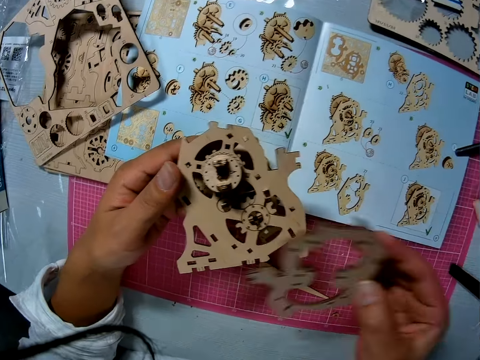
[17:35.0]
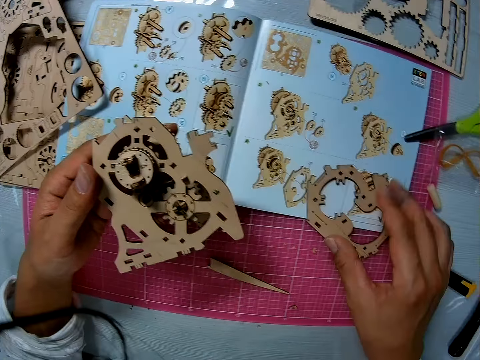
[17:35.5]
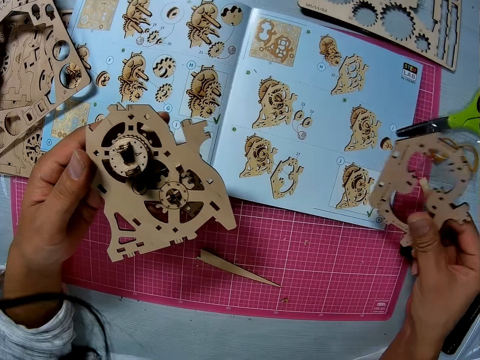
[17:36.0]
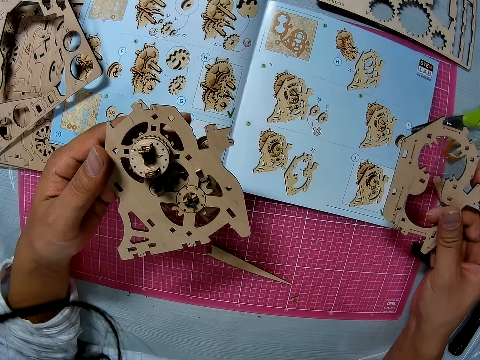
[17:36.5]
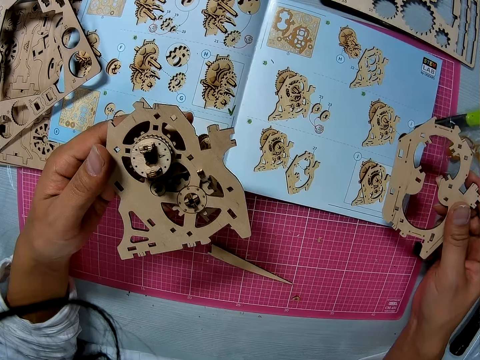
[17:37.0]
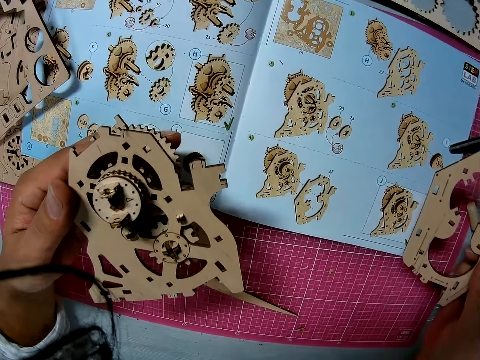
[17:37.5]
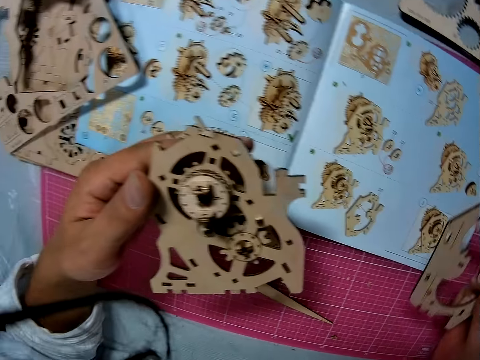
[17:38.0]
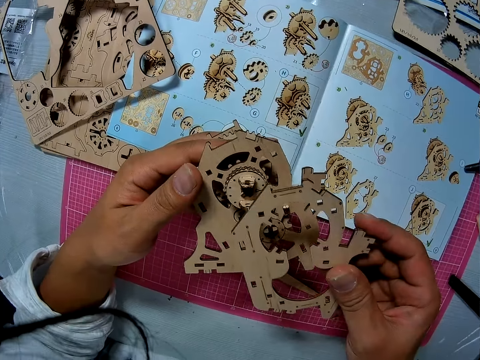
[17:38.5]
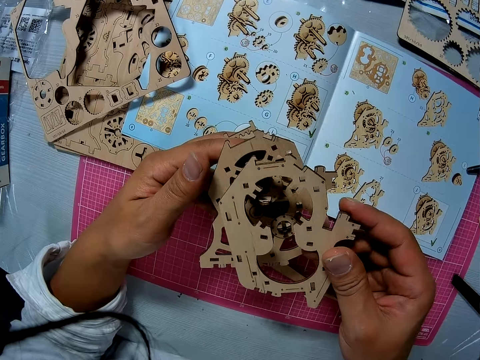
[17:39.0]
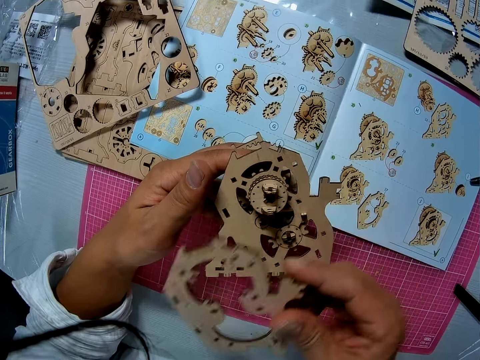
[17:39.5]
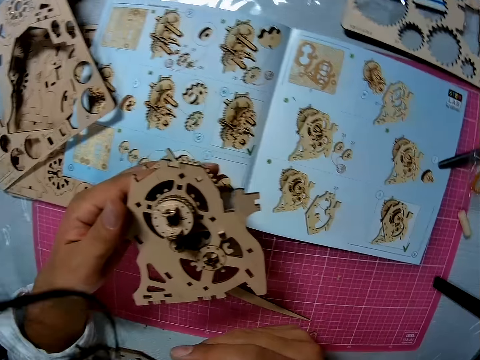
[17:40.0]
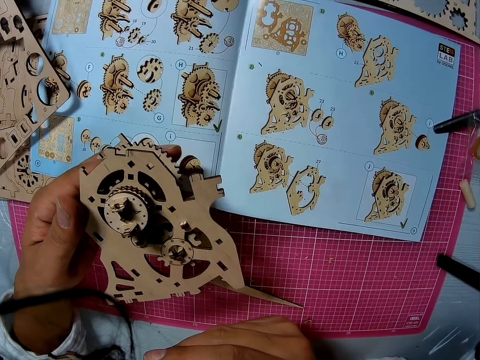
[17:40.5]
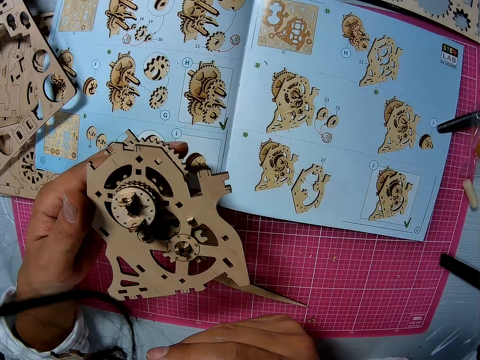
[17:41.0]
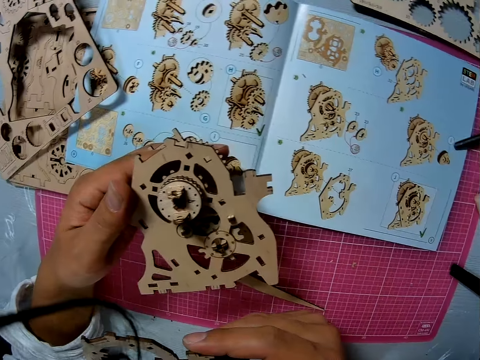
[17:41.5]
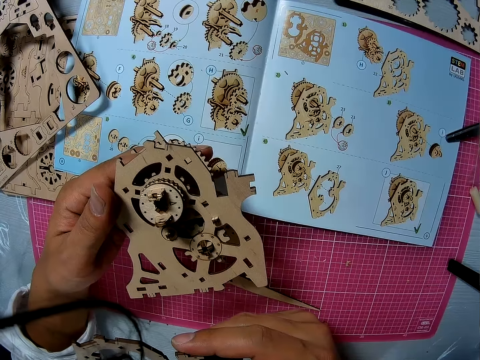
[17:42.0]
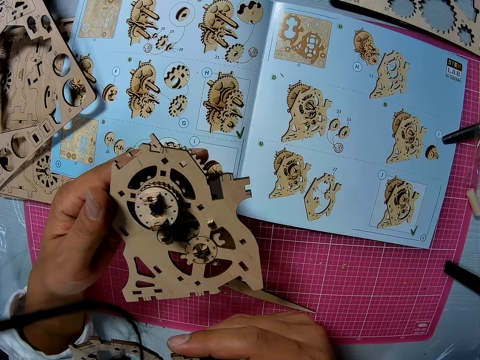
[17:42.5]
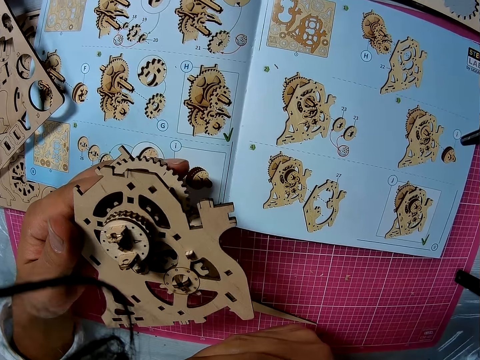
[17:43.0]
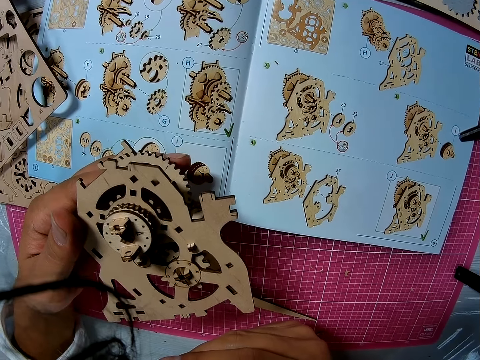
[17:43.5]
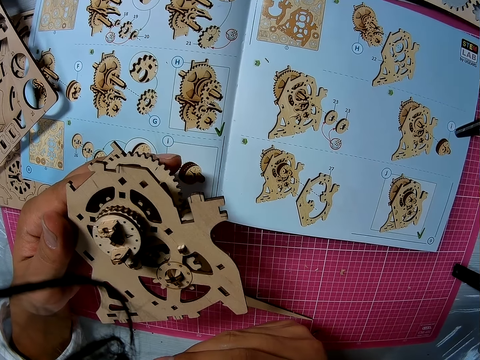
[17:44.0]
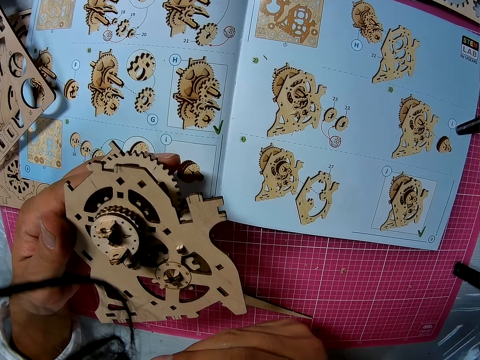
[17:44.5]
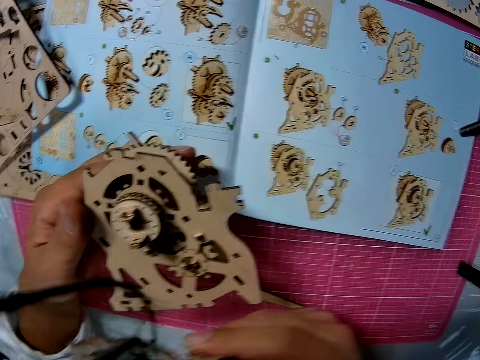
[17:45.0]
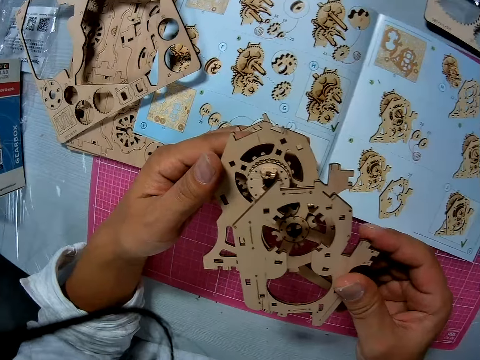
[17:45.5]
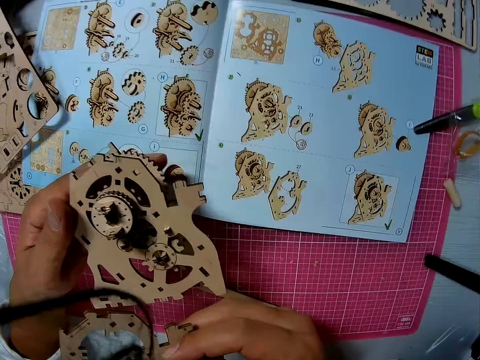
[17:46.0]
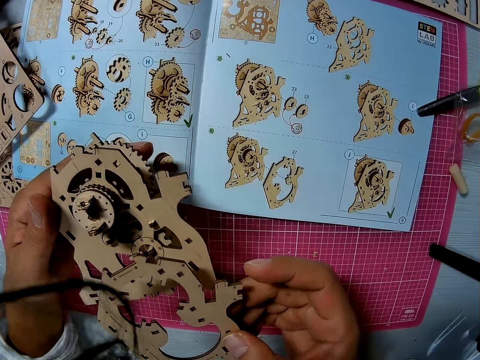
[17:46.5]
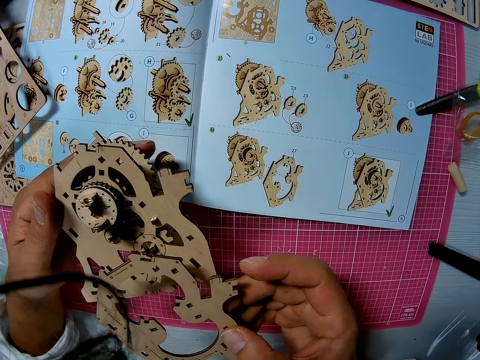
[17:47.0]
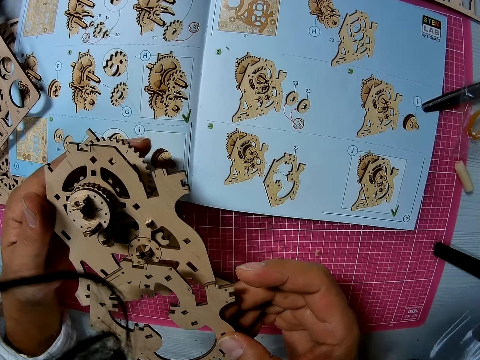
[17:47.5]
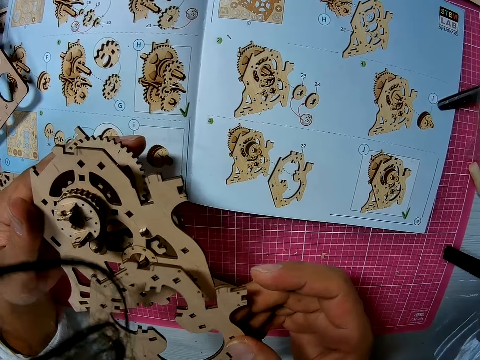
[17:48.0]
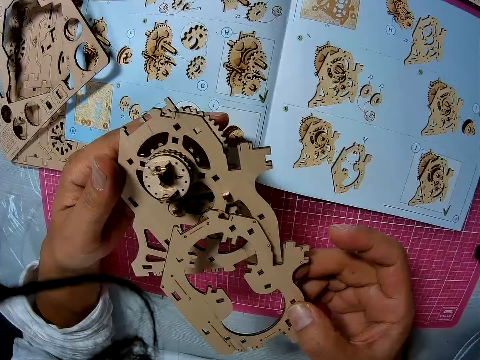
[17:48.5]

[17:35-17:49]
The camera wearer drops the pre-cut part on the paper on the table. They pick up the pre-cut part of the gear box from the paper on the table. They read the sketch. They attach the wooden pre-cut part to the wooden part of the gear box.

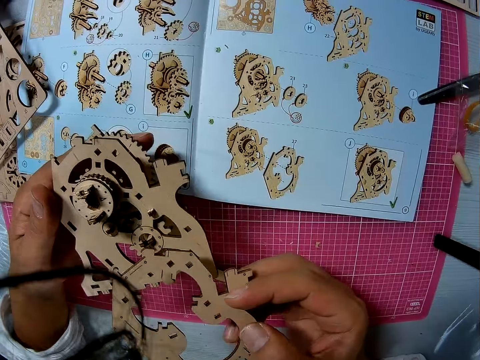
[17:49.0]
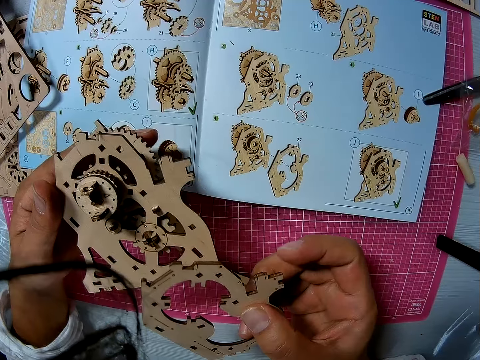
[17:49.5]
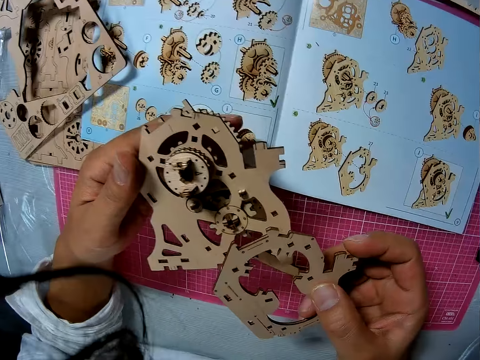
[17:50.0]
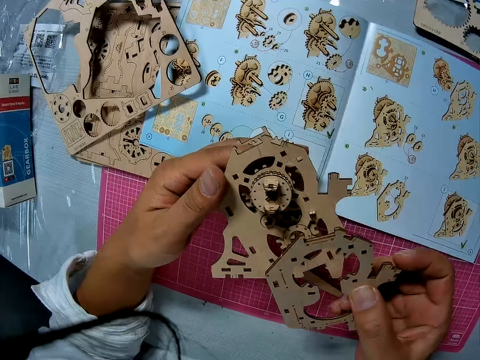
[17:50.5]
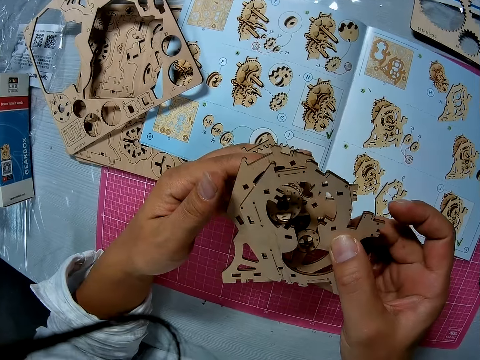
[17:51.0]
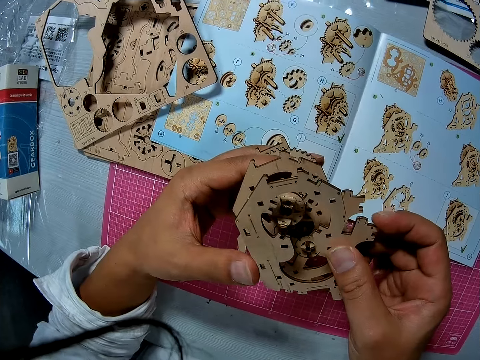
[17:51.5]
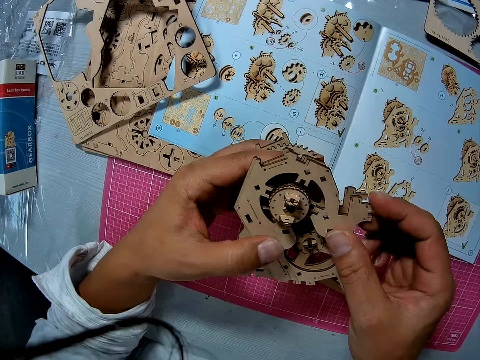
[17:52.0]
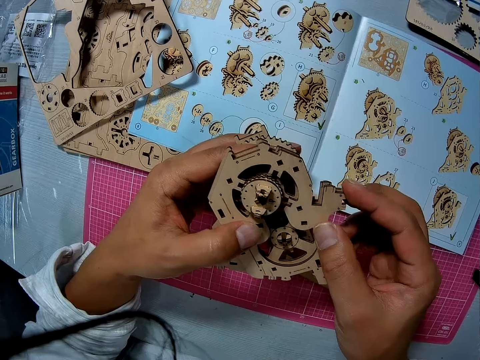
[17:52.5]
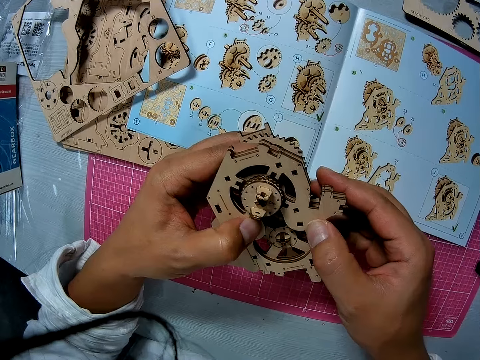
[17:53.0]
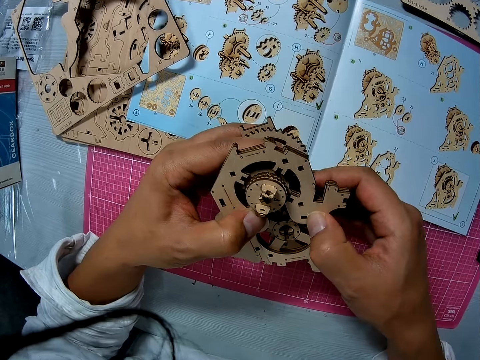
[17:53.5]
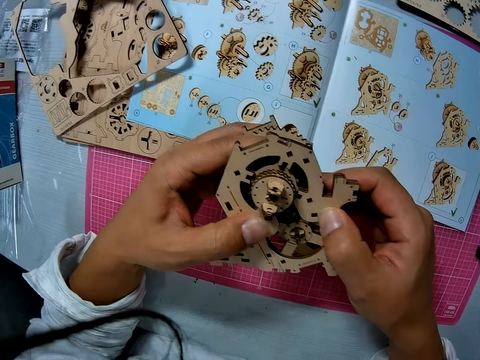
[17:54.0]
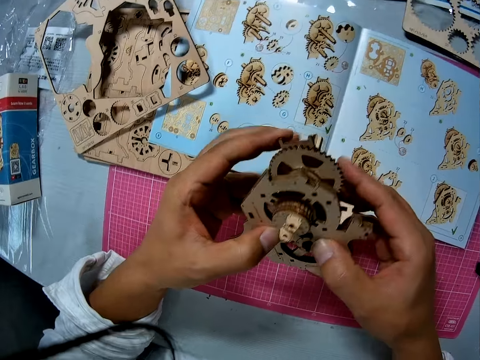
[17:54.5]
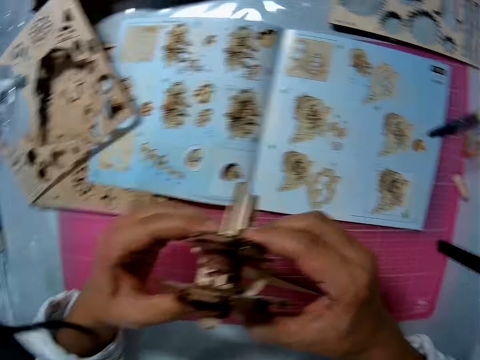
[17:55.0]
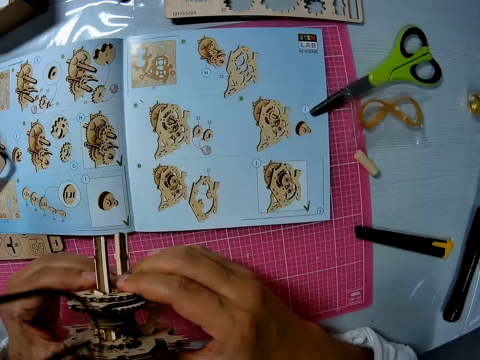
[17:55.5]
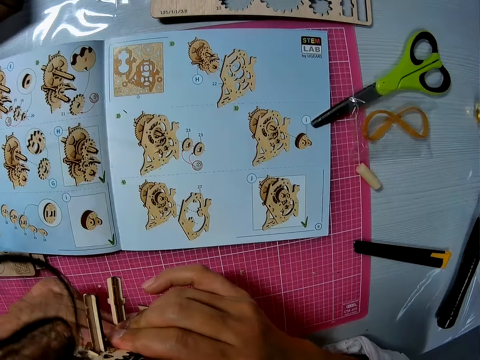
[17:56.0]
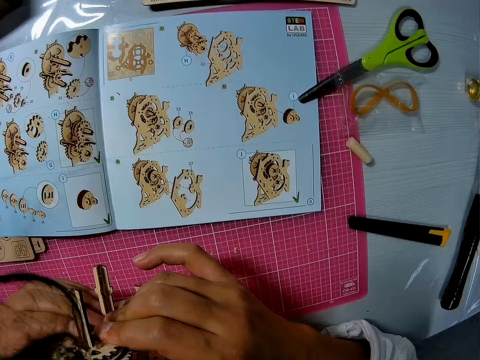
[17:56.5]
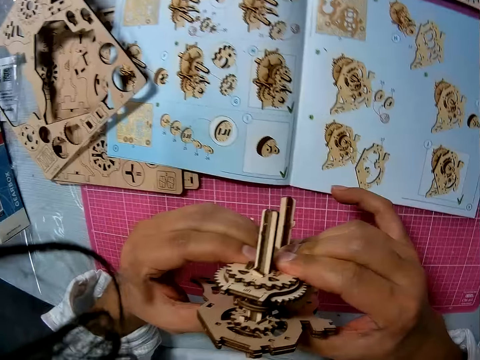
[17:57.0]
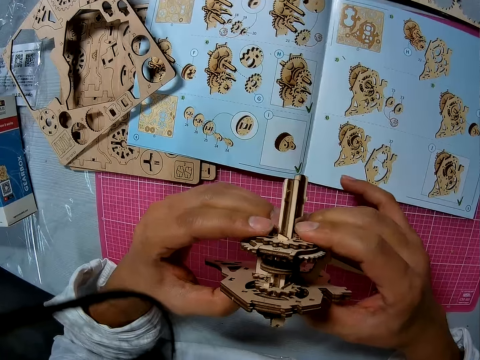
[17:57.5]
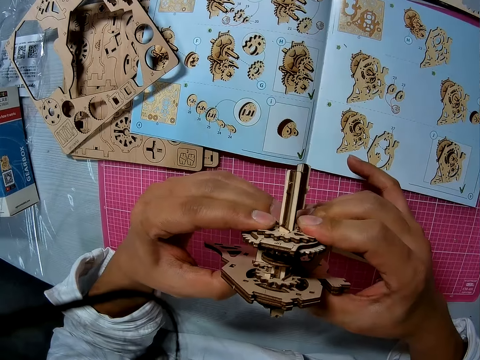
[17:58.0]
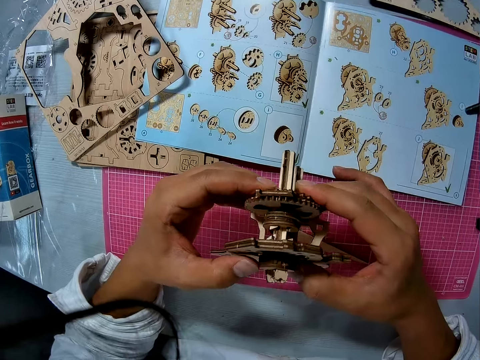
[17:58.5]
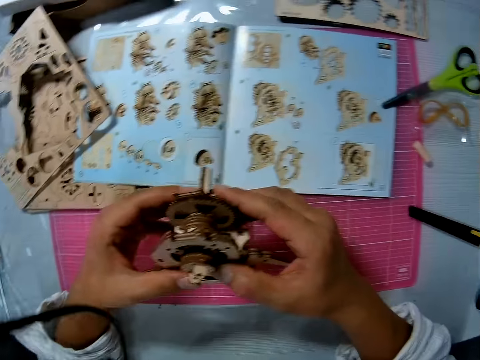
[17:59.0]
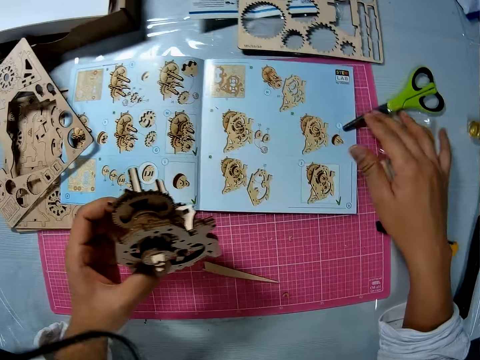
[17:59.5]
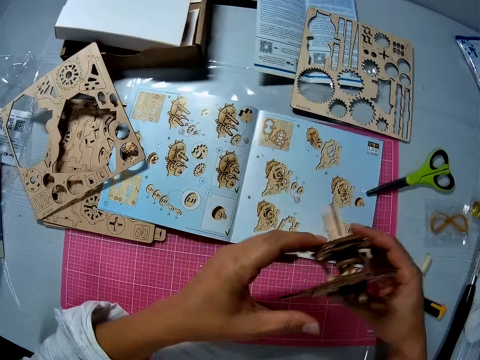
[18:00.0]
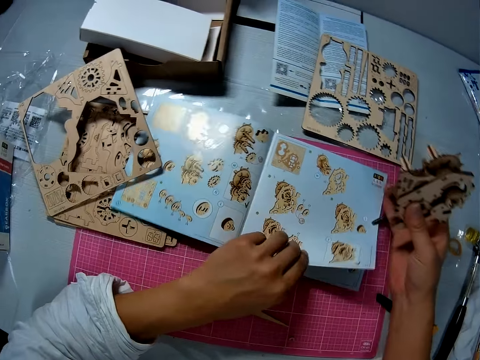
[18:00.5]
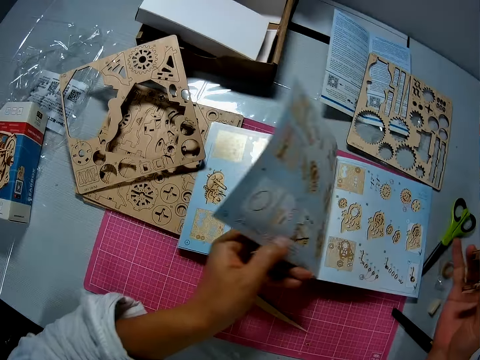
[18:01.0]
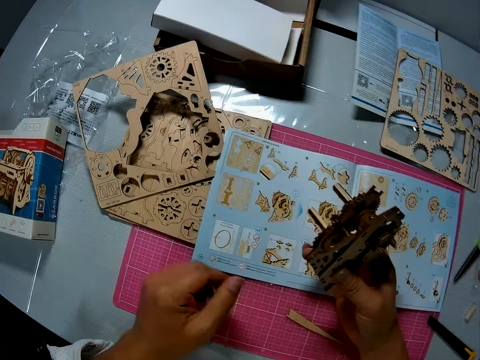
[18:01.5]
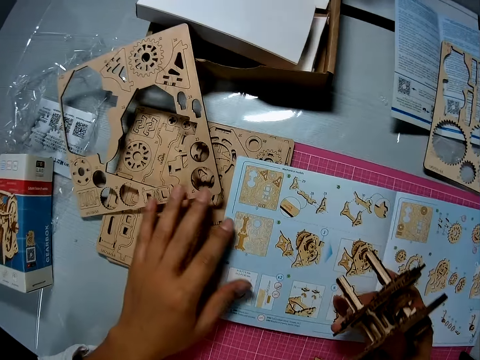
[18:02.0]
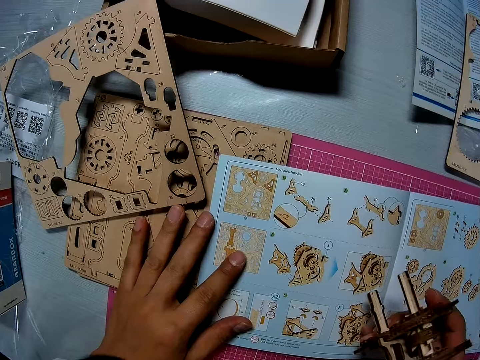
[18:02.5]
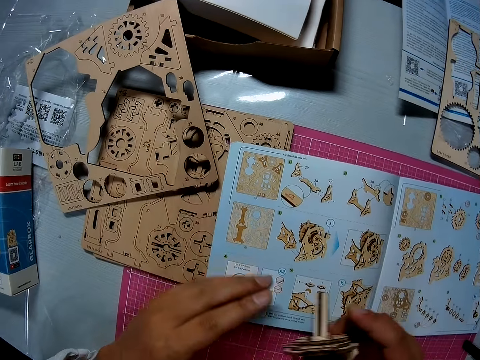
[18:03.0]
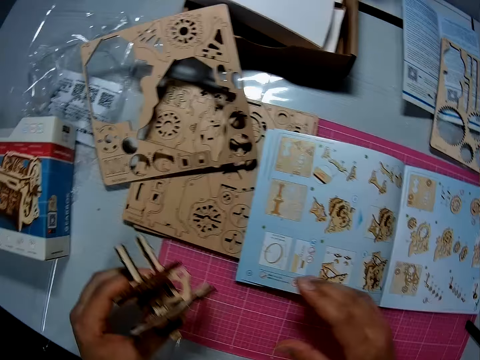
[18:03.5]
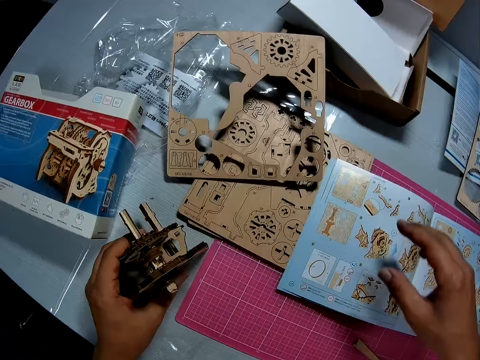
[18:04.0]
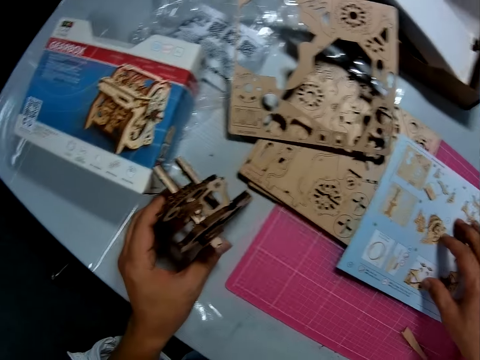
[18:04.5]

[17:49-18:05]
The camera wearer fixes something. He reads the sketch. He fixes something. He turns the page of the paper on the table. He reads the sketch book. He adjusts the wooden board on the paper on the table. He passes the wooden part of the gear box from his right hand to his left hand. He drops the wooden part on the table.
